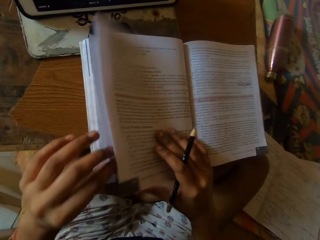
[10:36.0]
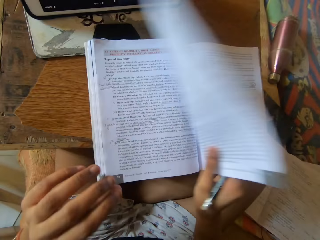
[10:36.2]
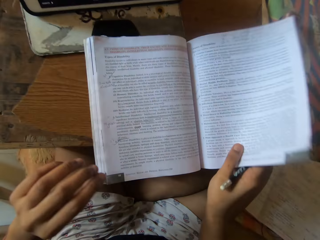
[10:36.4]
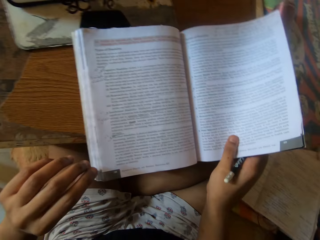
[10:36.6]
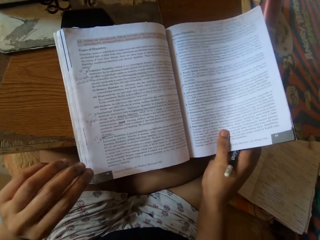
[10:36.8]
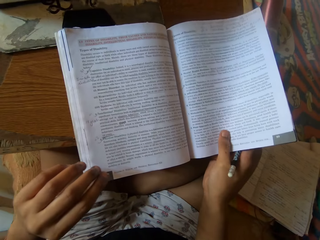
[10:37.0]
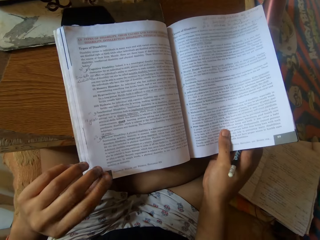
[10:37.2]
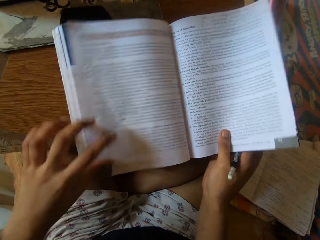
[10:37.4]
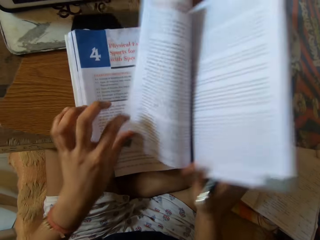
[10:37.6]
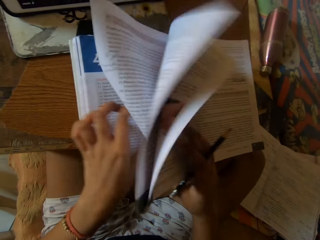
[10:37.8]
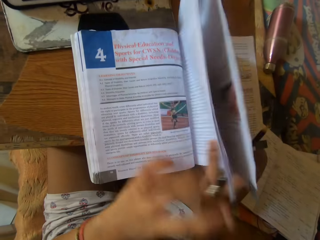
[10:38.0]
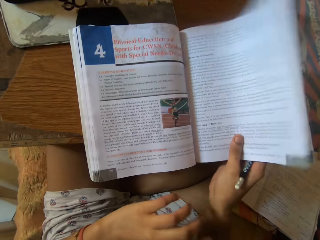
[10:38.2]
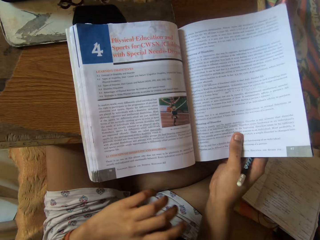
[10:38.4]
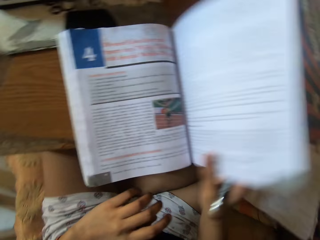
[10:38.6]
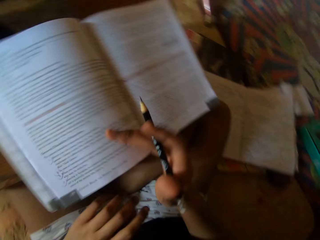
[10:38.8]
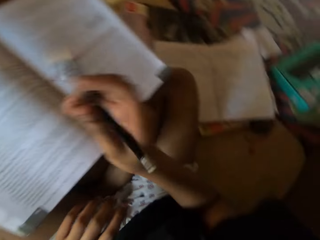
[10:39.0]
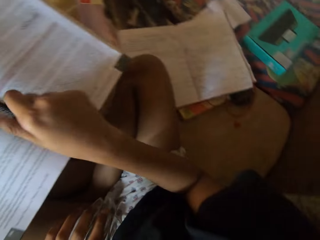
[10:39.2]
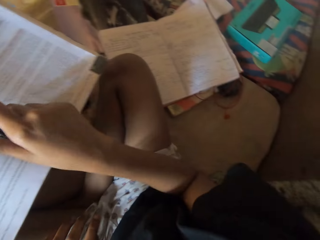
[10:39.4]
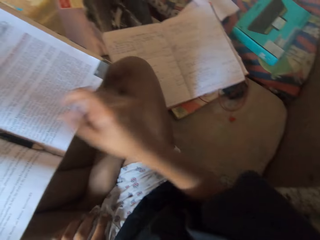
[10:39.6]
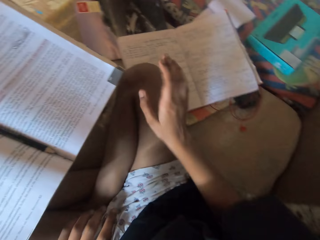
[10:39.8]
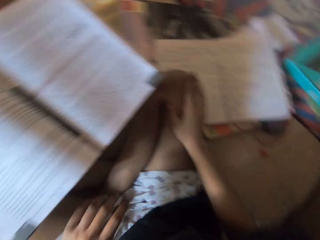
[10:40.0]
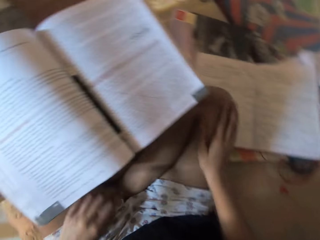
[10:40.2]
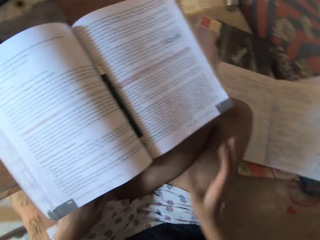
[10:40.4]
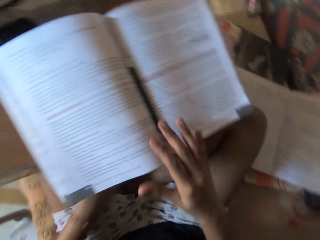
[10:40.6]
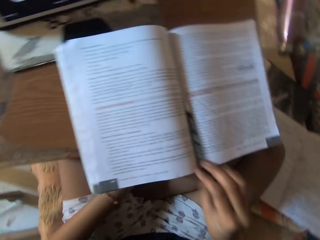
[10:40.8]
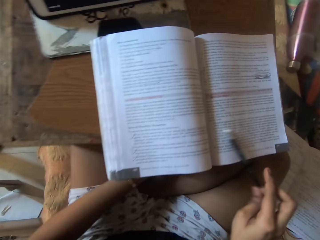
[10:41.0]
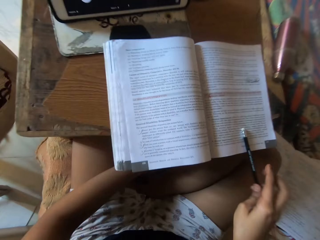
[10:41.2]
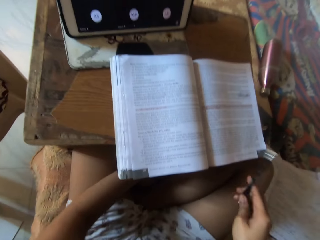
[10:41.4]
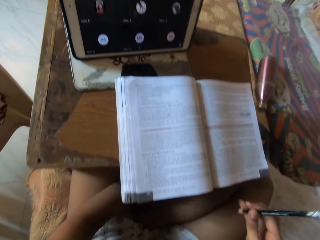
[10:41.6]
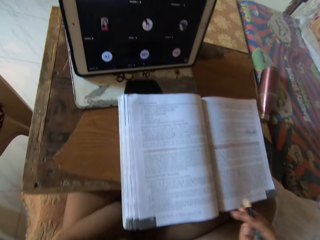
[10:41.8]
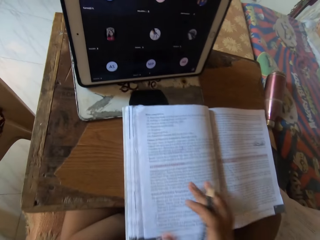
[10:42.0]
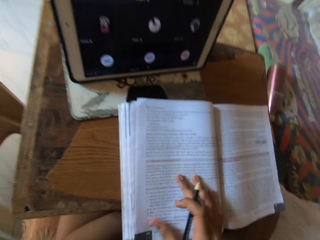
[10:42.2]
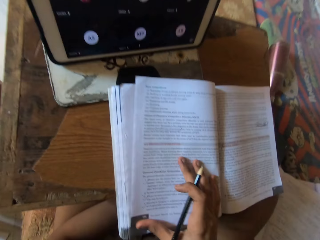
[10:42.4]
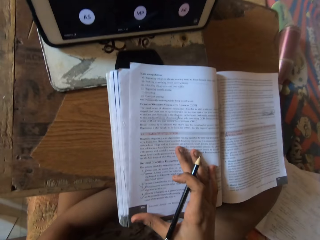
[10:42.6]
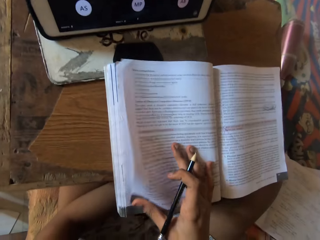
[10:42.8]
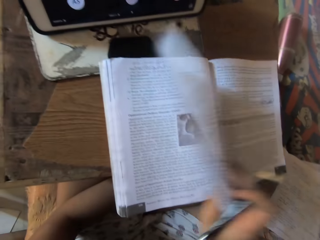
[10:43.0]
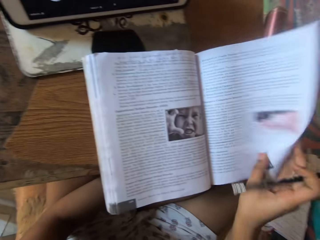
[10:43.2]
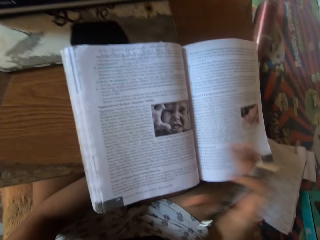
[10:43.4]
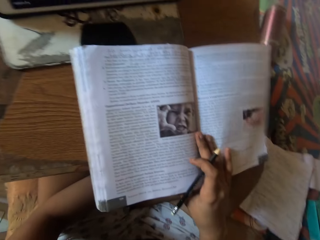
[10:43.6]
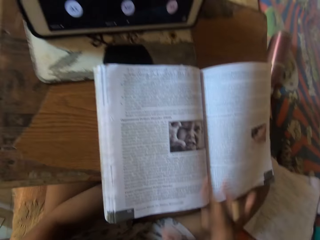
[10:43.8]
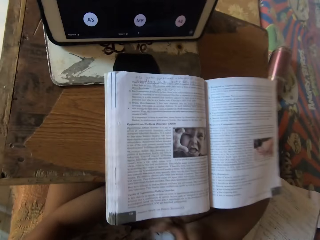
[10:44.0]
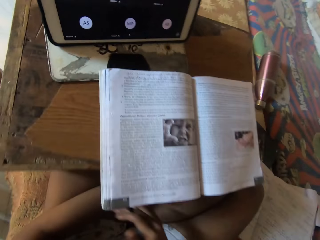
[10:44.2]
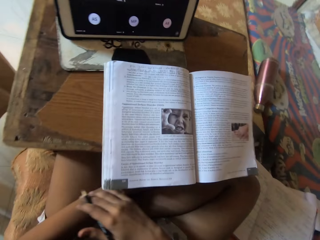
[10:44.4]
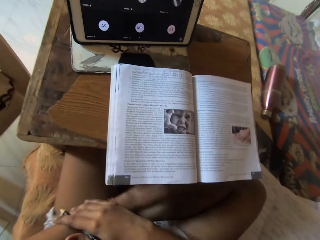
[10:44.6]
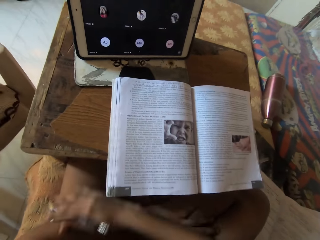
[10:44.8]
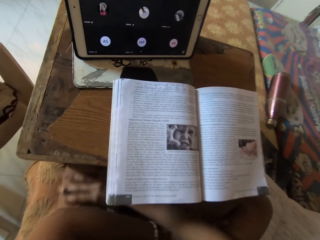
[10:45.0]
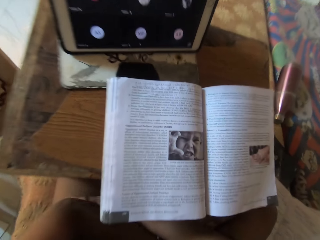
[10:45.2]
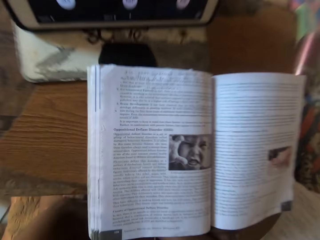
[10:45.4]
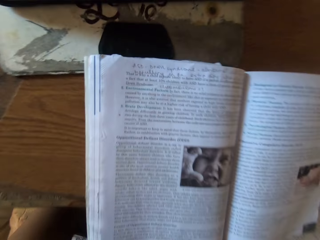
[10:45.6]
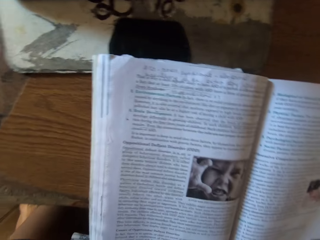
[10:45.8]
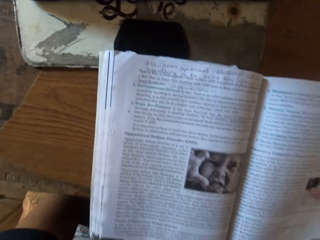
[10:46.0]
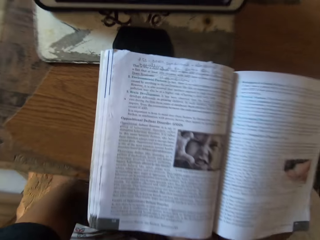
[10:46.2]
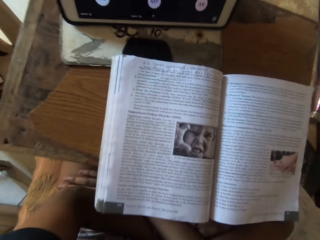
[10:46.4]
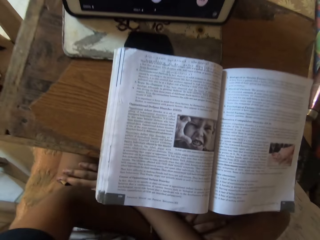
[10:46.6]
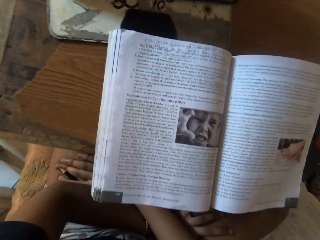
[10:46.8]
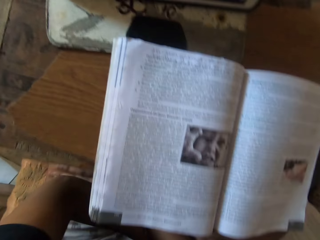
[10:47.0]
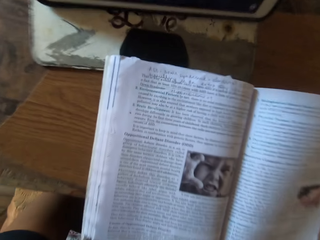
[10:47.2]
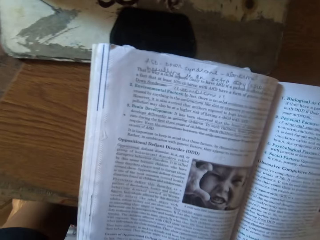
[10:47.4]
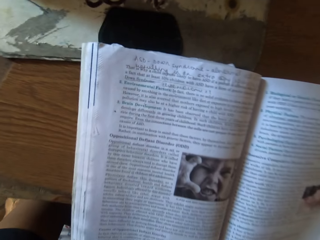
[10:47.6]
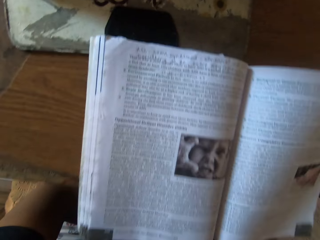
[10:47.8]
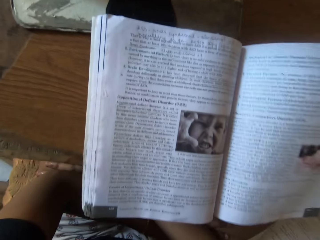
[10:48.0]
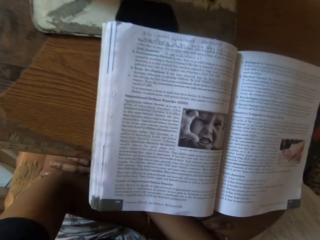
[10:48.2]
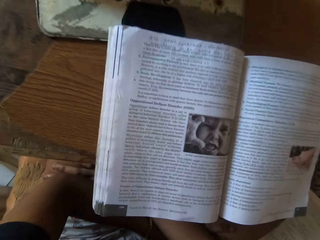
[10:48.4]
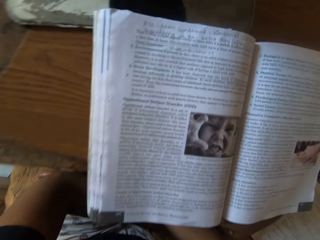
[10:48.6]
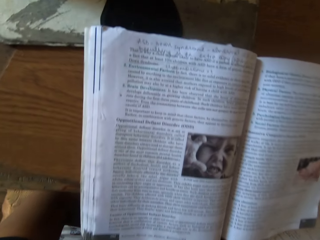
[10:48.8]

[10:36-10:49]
The camera wearer closes the pages of the book on the table with her right hand. She places a pencil on the book on the table with her right hand. She places her right hand on her right lap. She removes her right hand from her right lap. She picks the pencil from the book on the table with her right hand. She places her right hand on the book on the table. She opens a page of the book with her right hand. She touches the book with her right hand. She removes her right hand from the book on the table. She reads the book on the table. She places both hands on her lap. She holds her left knee.

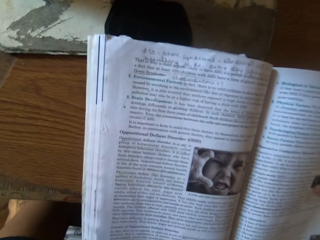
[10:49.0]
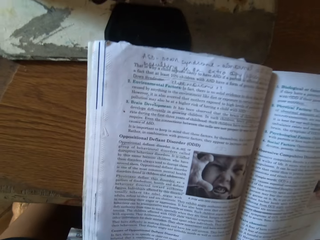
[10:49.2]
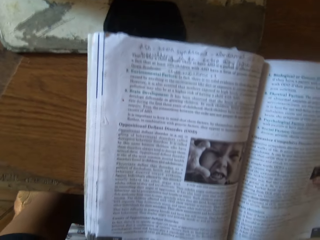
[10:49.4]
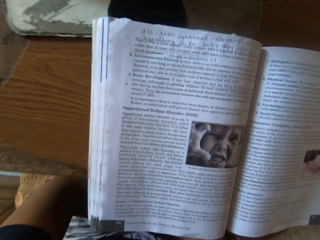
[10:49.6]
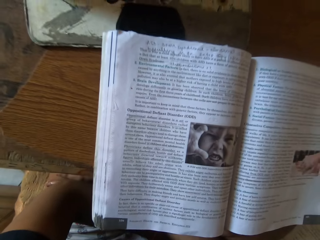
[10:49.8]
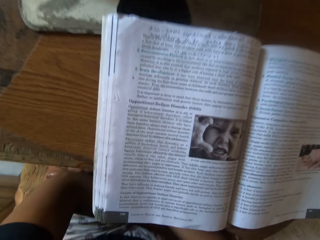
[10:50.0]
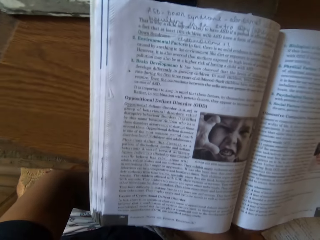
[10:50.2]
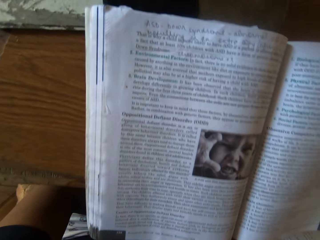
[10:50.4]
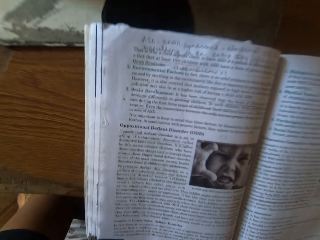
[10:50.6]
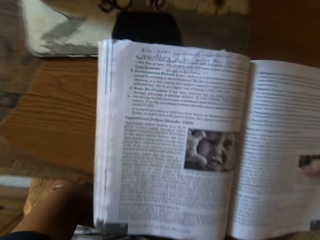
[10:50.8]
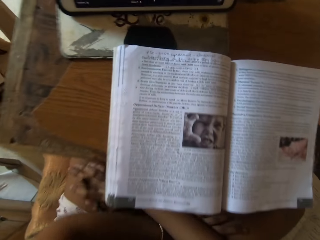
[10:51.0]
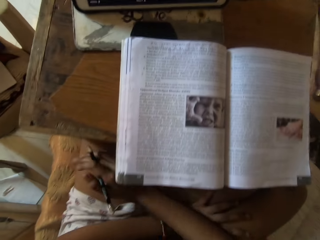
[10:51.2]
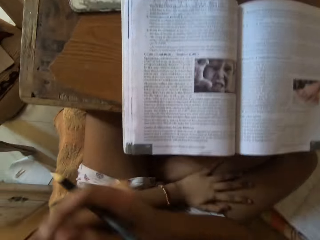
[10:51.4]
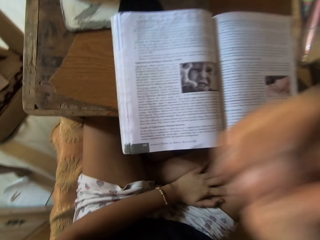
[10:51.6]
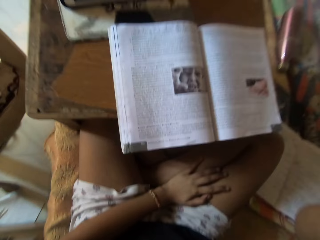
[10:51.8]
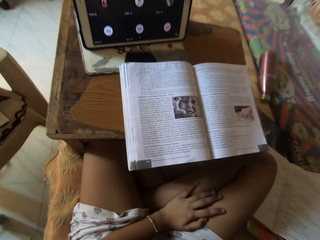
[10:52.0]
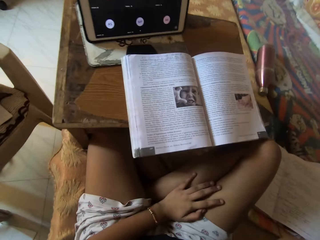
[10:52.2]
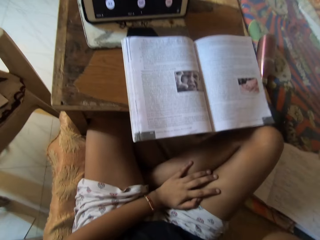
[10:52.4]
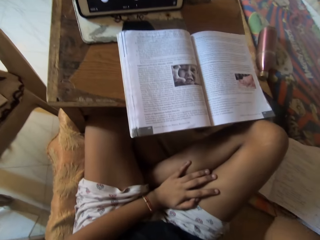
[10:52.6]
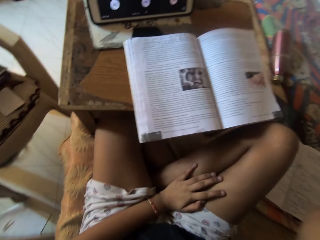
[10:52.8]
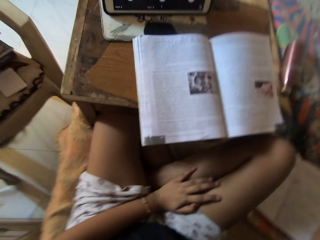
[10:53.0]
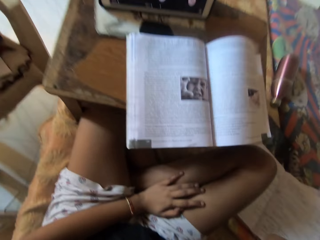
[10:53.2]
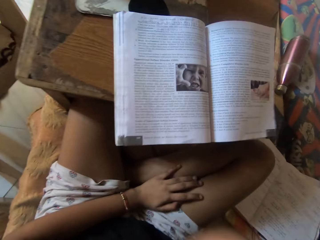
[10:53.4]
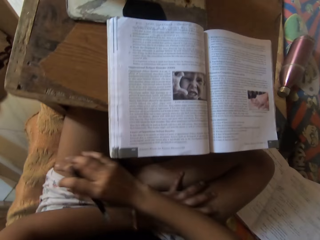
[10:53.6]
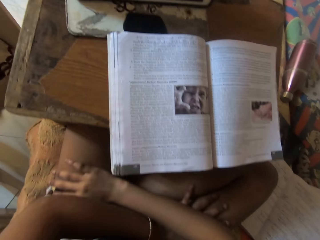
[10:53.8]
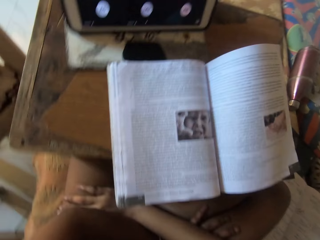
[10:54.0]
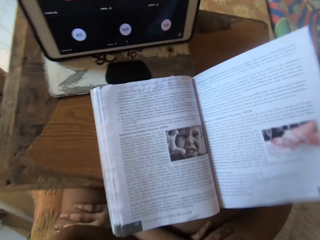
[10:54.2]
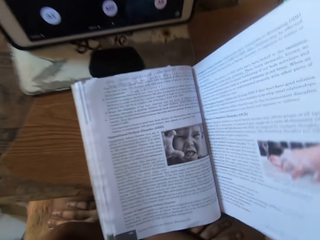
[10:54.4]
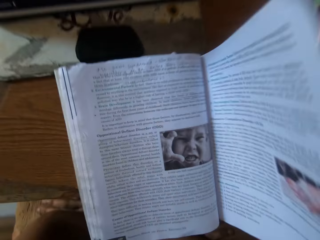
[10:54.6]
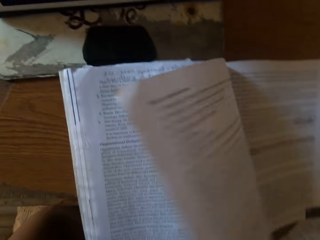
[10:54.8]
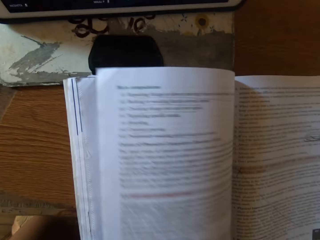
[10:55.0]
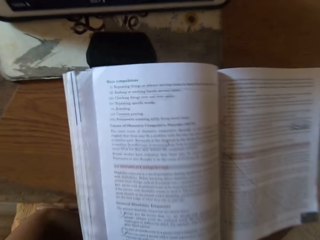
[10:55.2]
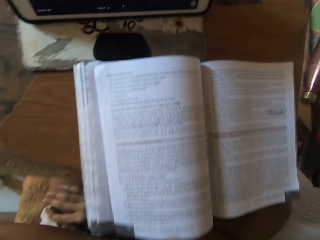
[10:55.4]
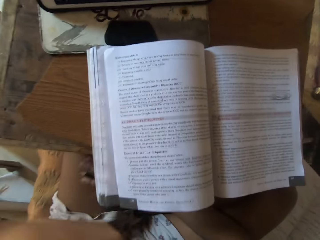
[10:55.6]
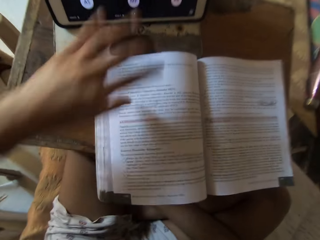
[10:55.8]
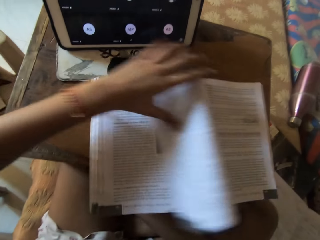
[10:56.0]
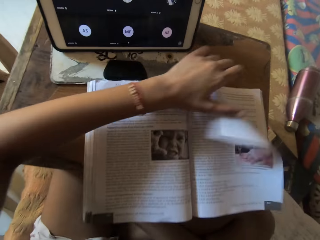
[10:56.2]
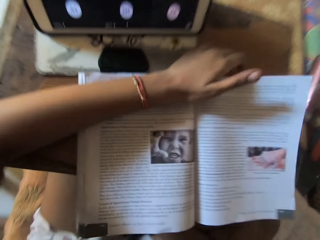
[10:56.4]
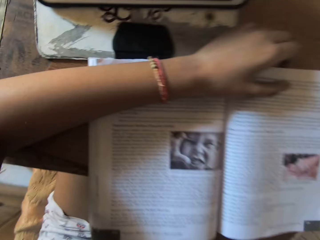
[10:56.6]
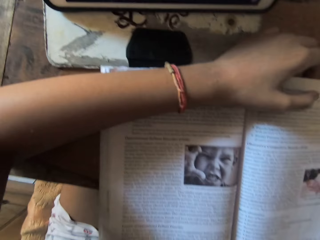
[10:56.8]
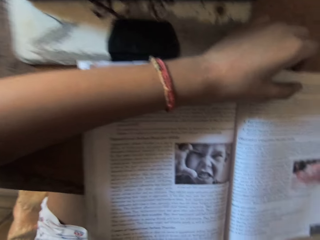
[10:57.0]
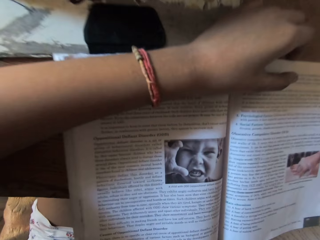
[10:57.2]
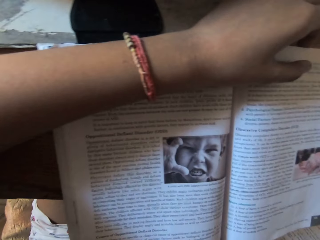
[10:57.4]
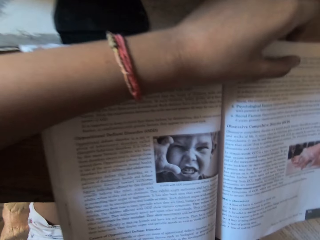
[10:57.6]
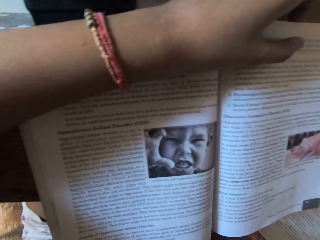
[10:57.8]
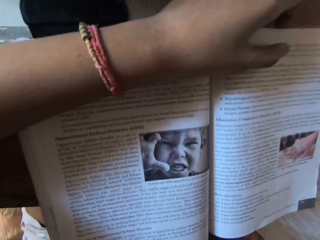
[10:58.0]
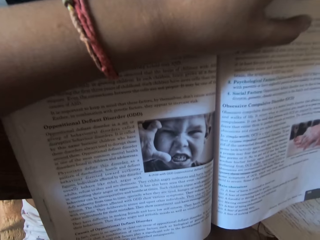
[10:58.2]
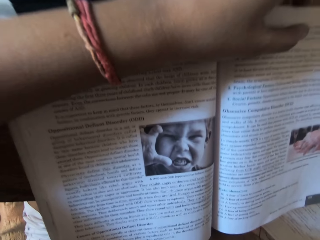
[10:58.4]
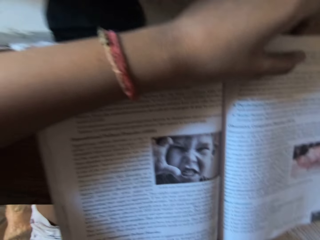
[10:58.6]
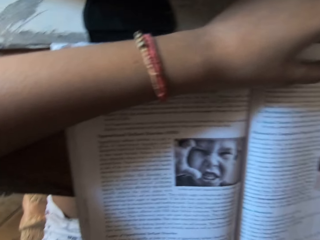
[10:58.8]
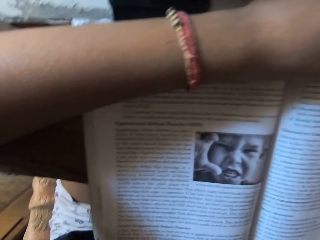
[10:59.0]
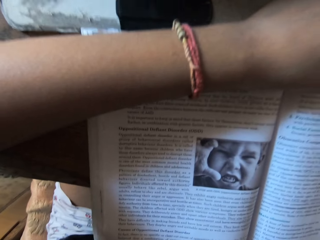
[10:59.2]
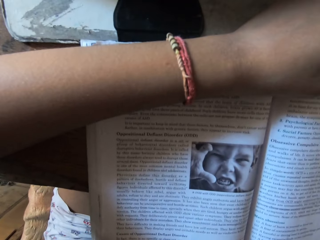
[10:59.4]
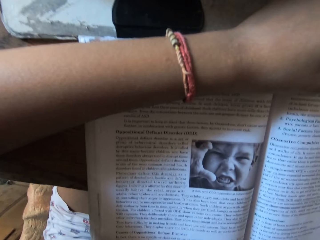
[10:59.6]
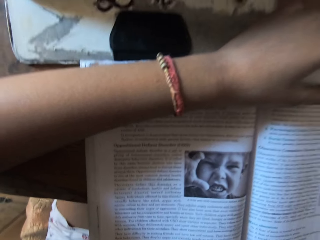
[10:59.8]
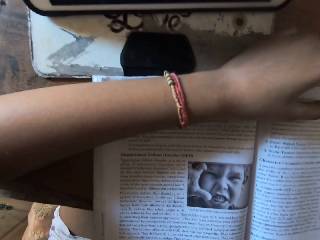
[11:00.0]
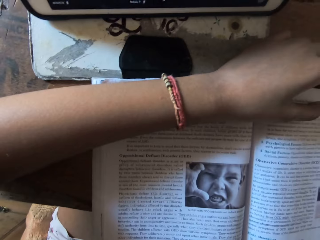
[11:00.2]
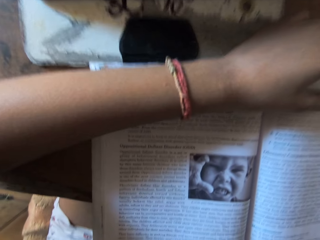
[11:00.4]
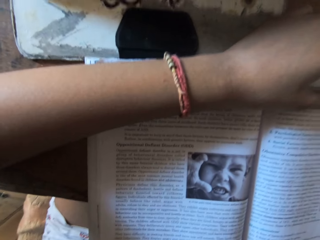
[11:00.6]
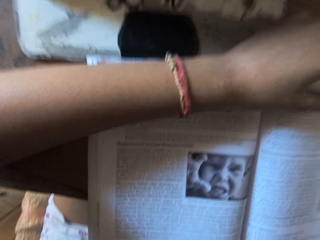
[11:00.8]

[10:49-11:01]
The camera wearer removes her right hand from her lap. She places her right hand on her lap. She holds her left knee. She removes her left hand from her lap. She opens the page of the book with her left hand. She places her left hand on the book on the table. She keeps her hand on the page. She stares at the book.
